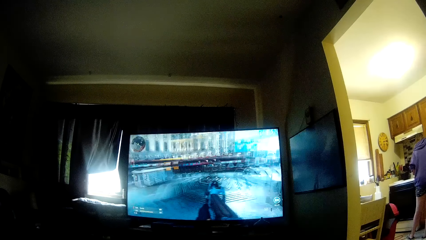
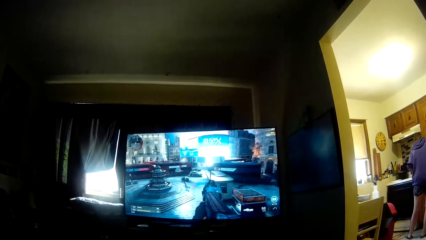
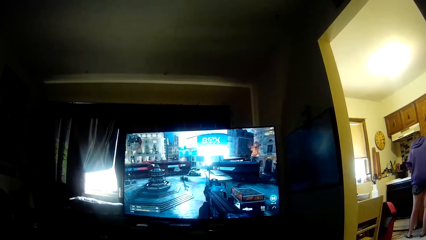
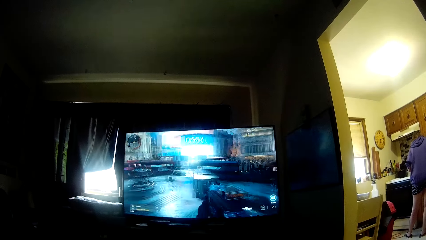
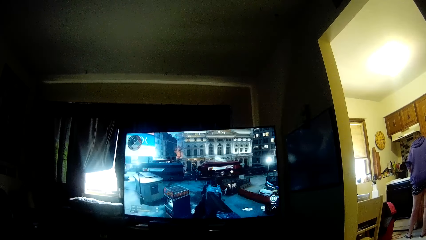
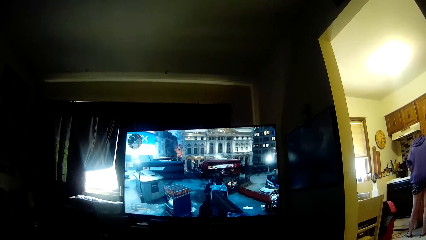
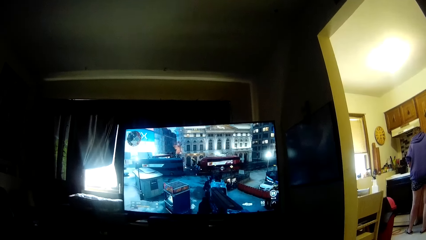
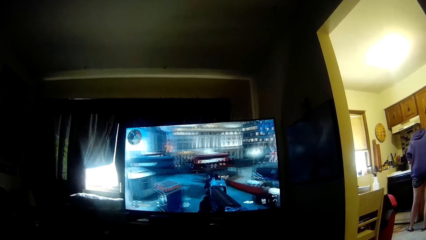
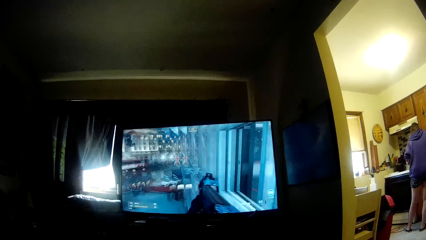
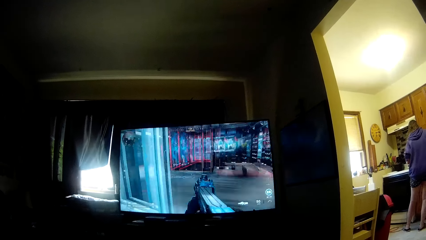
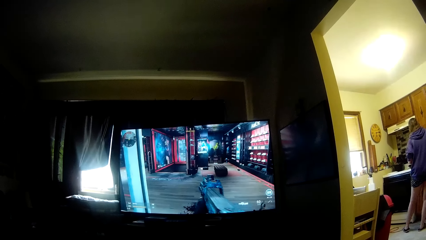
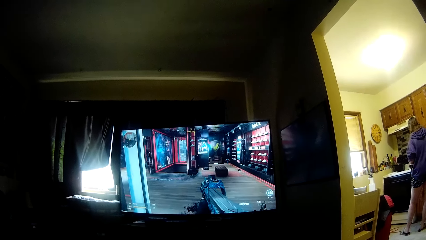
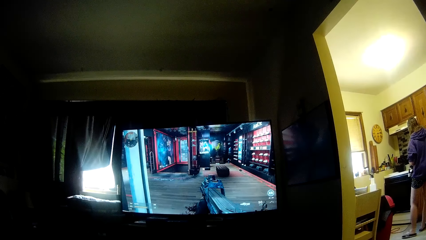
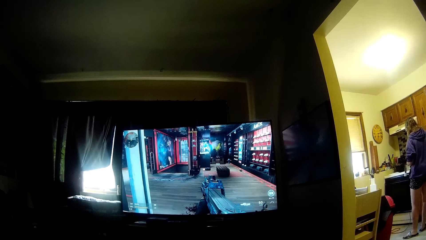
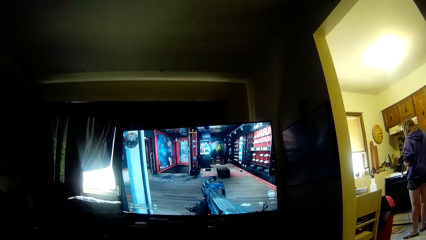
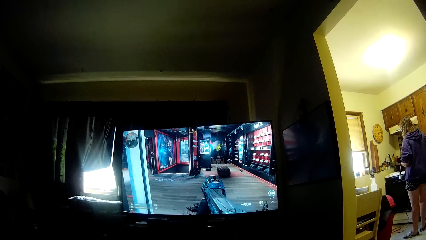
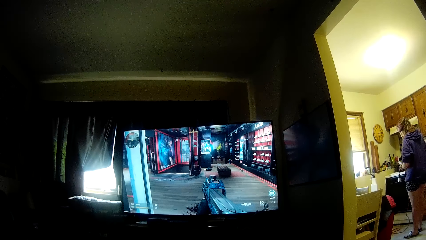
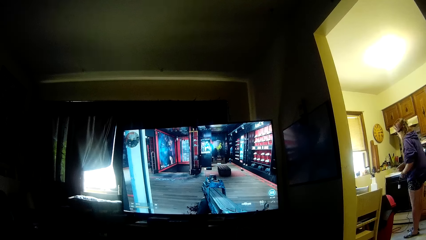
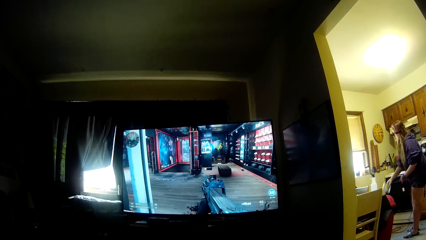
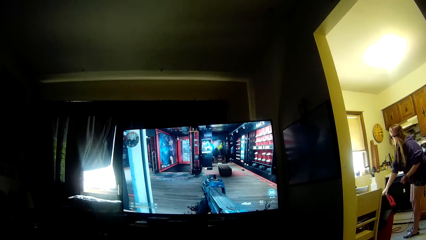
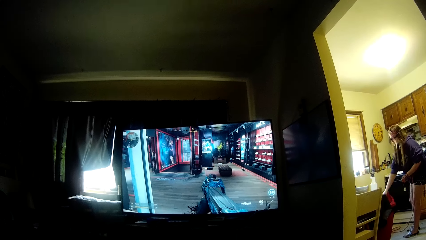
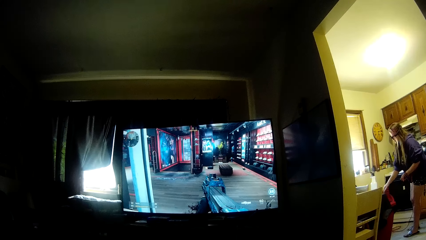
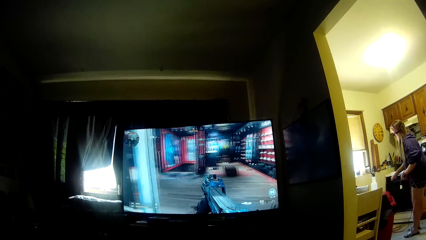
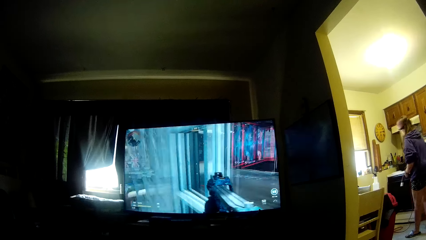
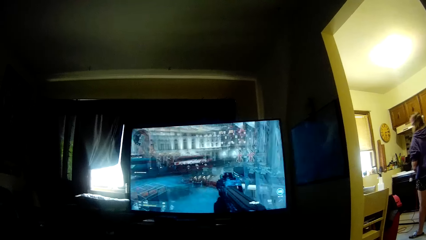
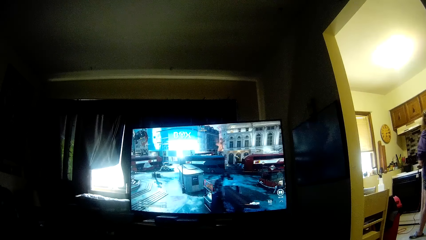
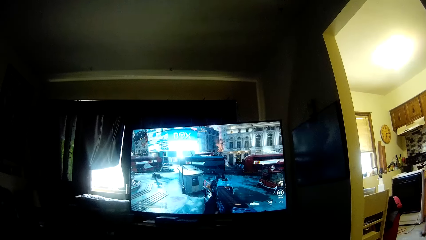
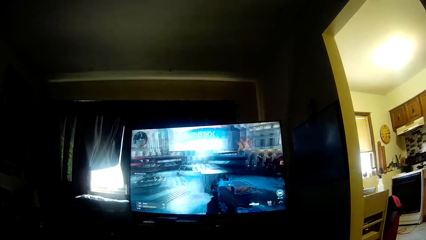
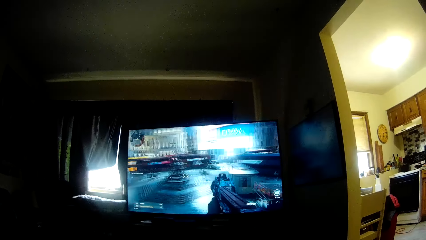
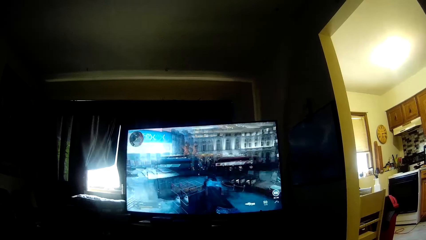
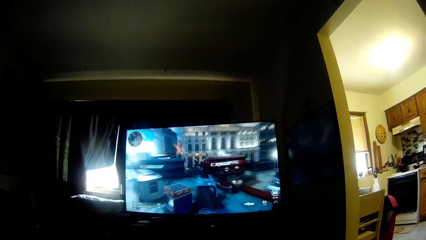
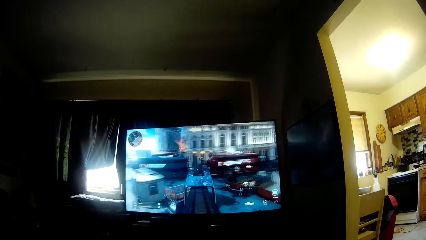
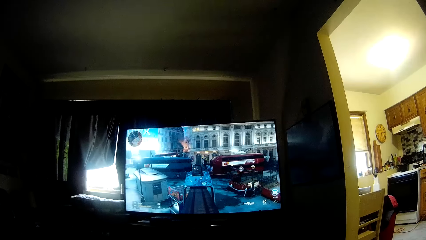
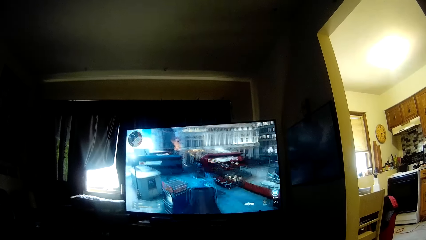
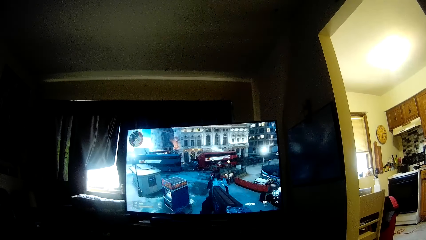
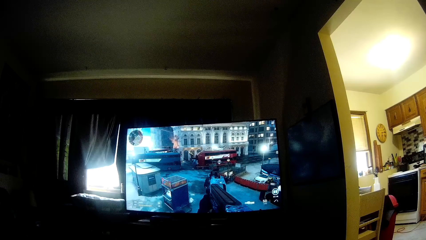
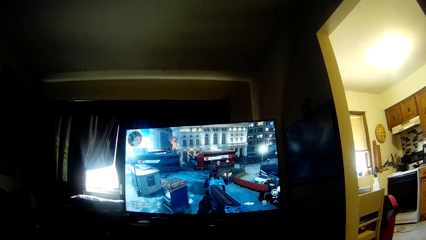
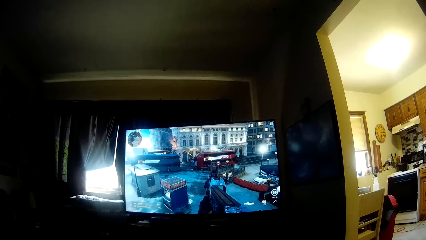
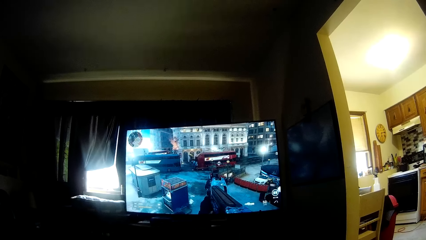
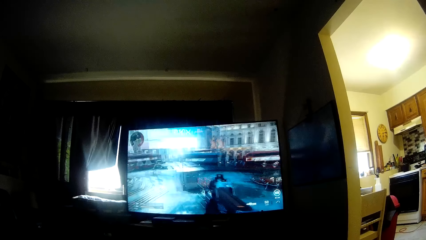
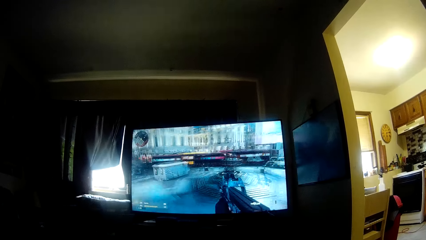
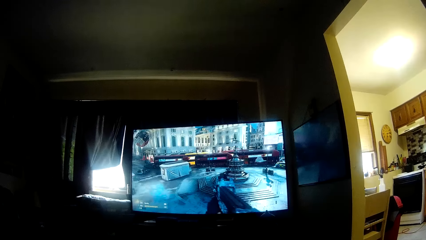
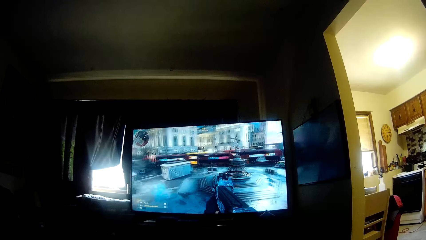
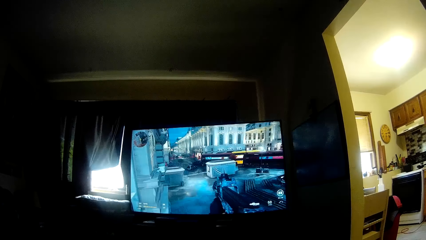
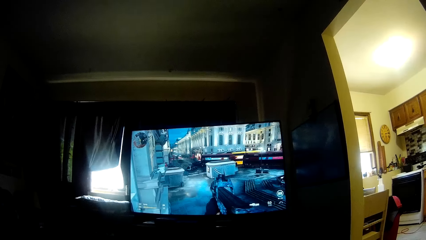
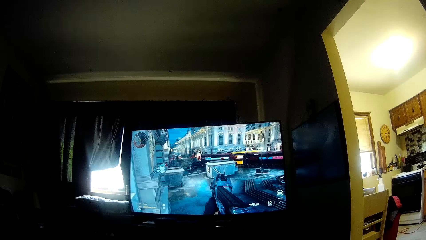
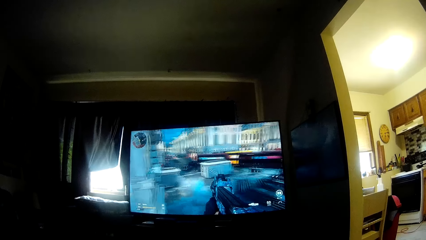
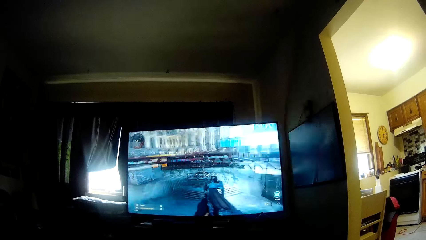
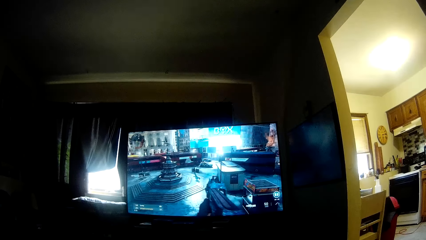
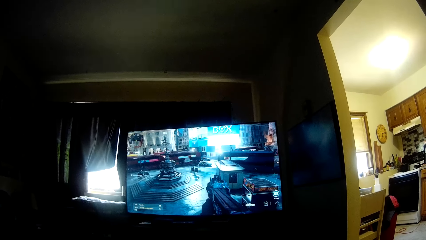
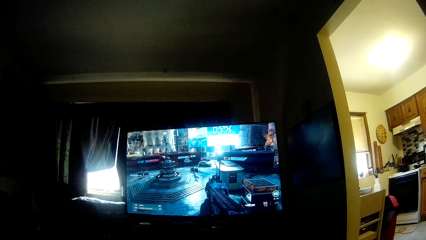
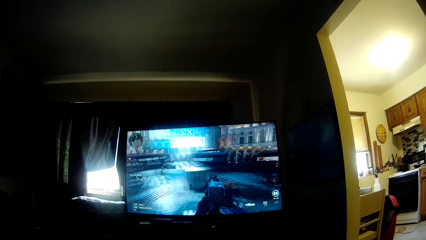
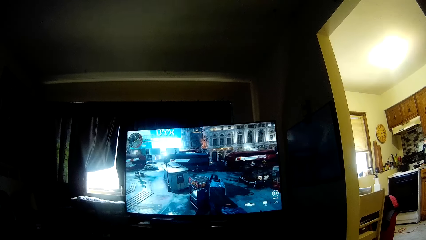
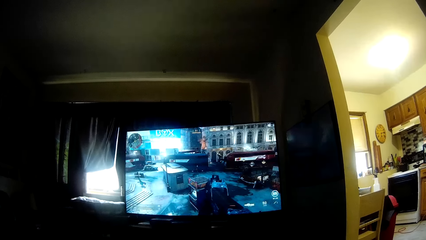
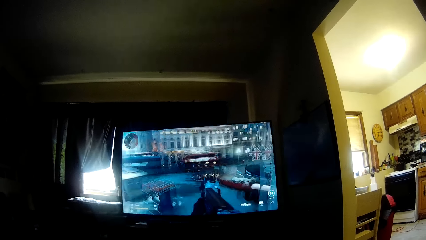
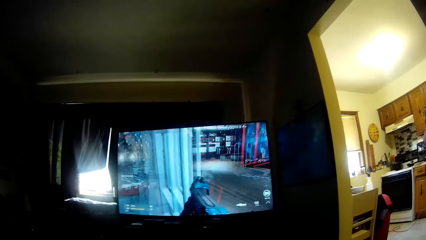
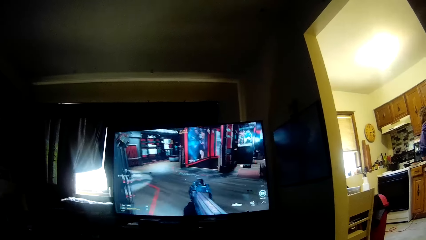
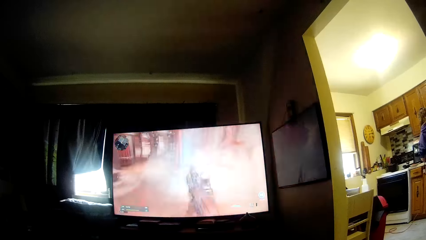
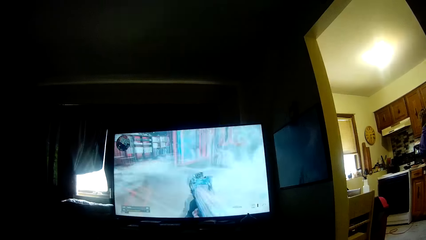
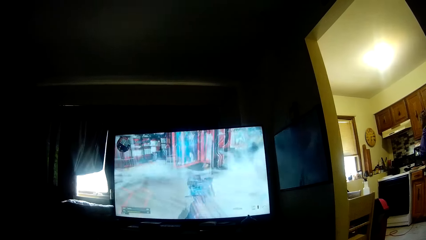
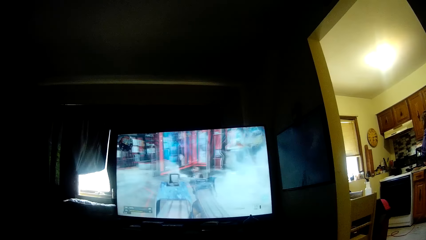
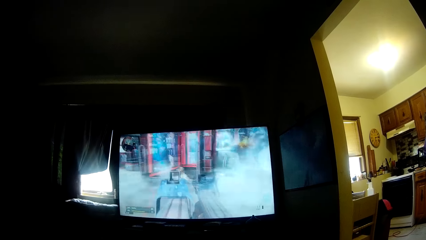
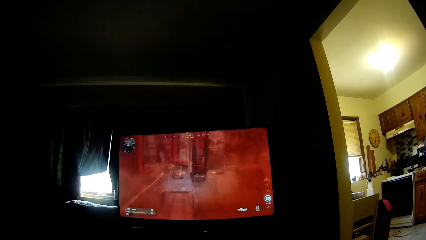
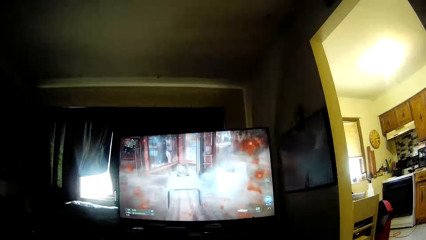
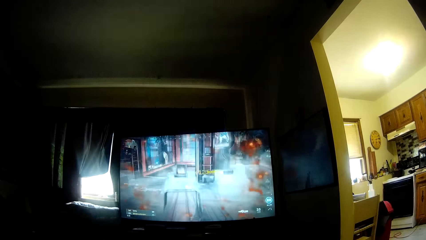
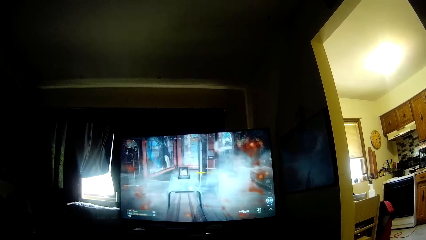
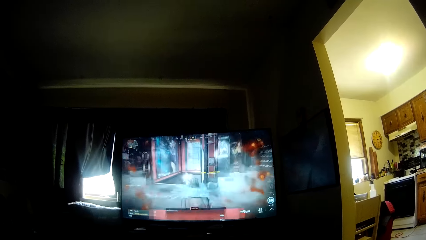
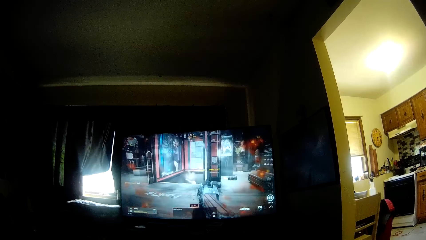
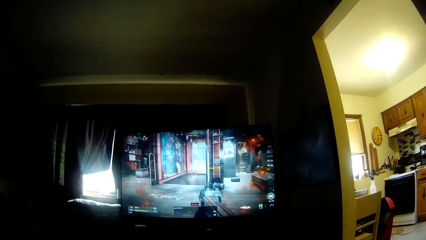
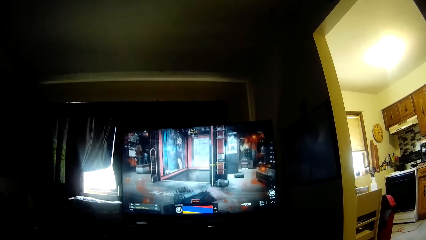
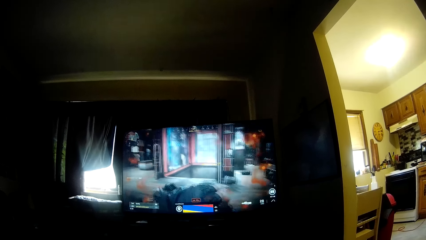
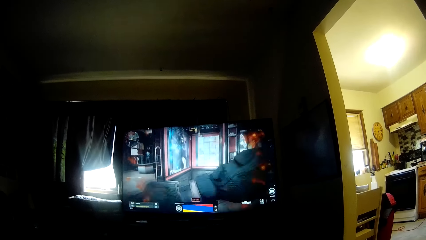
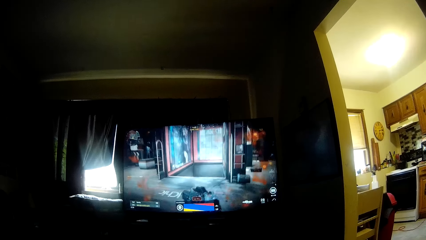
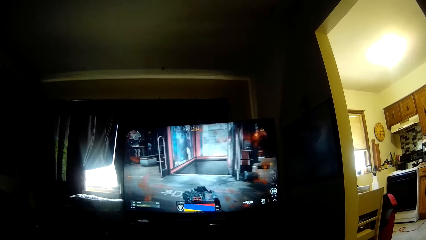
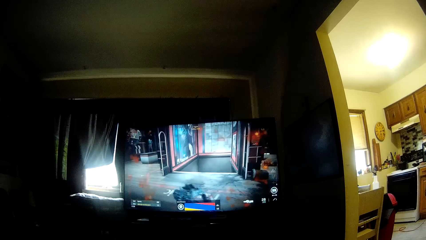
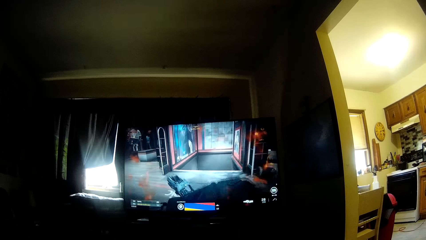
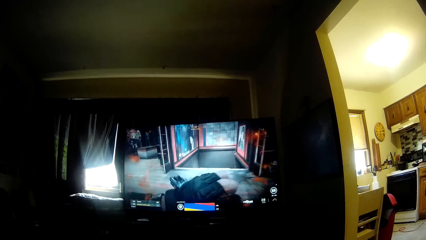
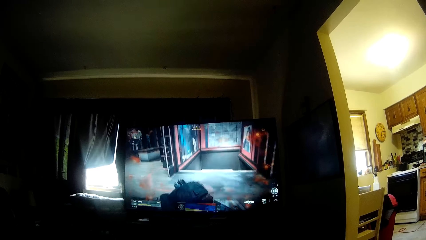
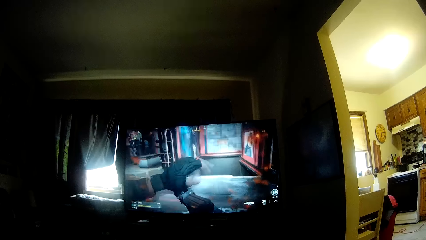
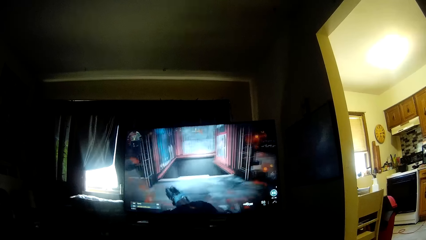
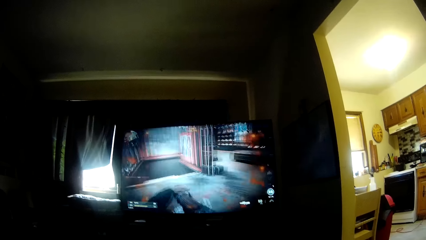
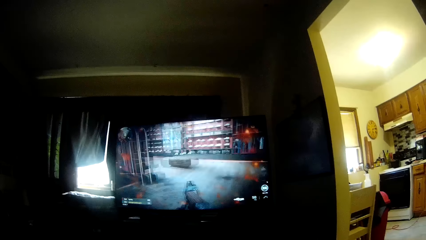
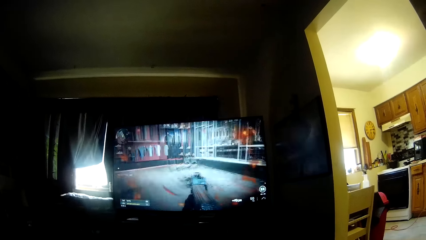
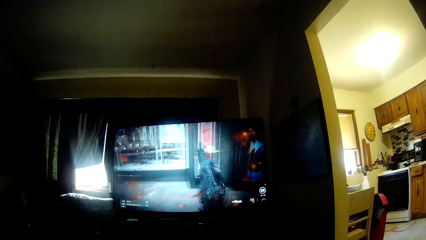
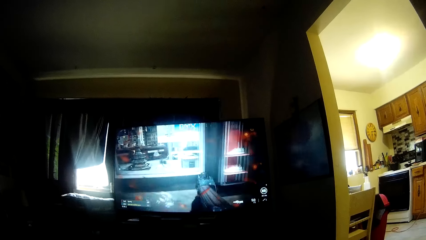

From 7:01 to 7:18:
The woman moves the dust bin. The woman drops a plastic bowl in the red bin with her right hand. The camera wearer is playing a video game.
